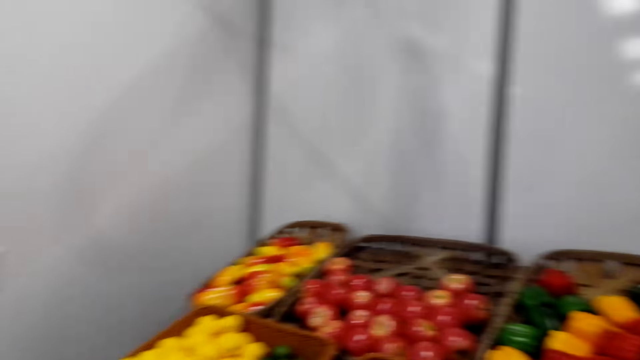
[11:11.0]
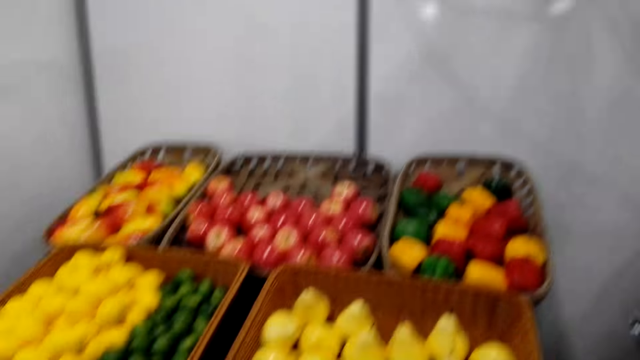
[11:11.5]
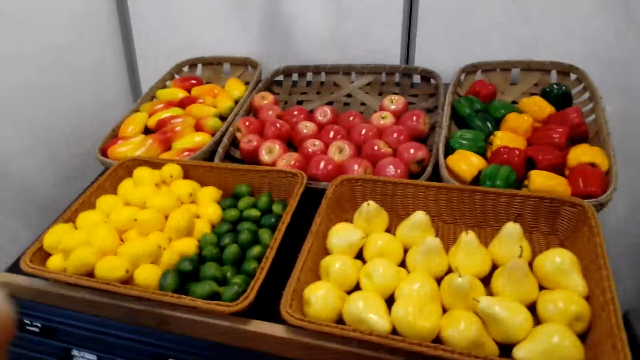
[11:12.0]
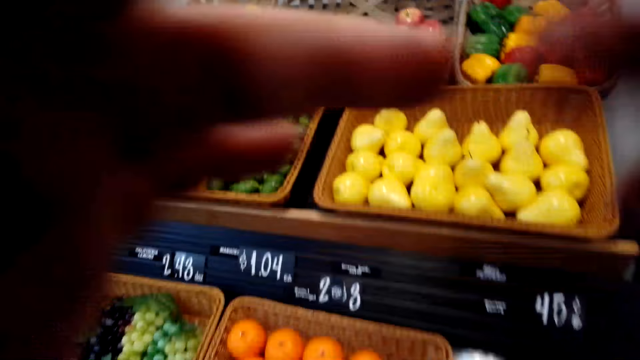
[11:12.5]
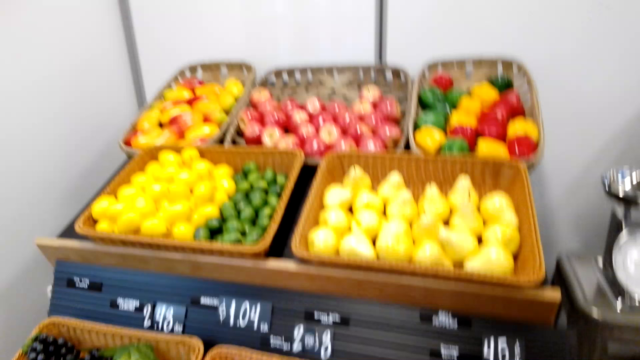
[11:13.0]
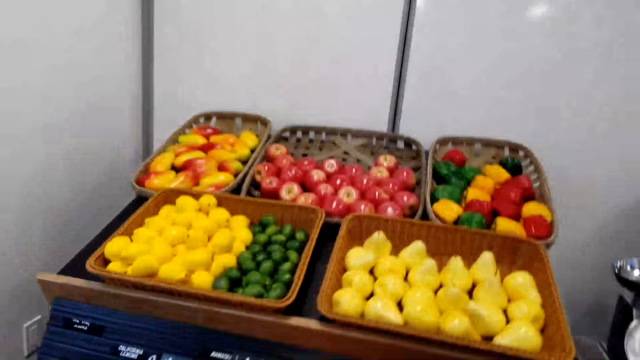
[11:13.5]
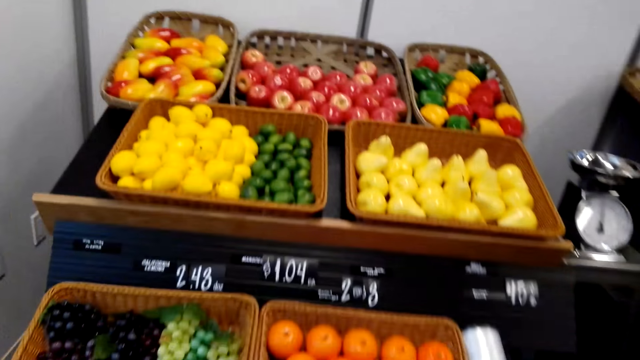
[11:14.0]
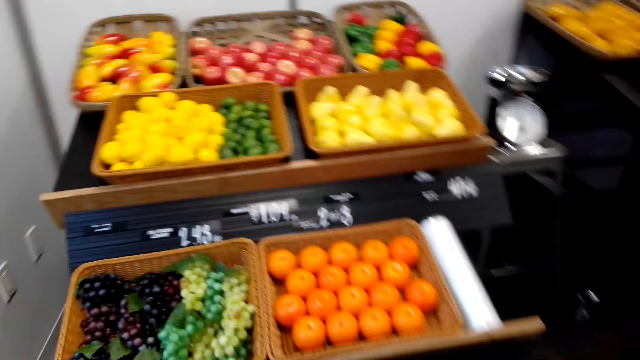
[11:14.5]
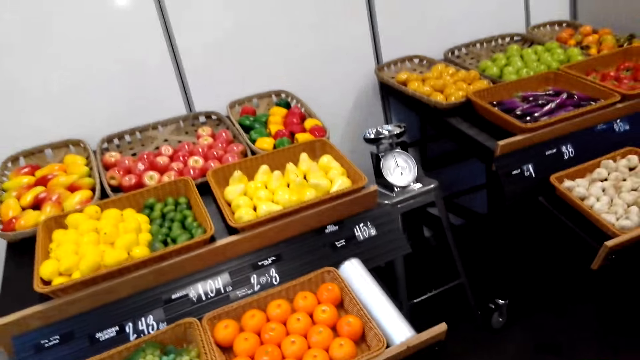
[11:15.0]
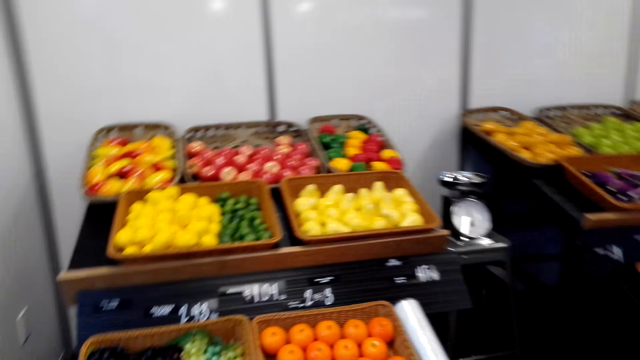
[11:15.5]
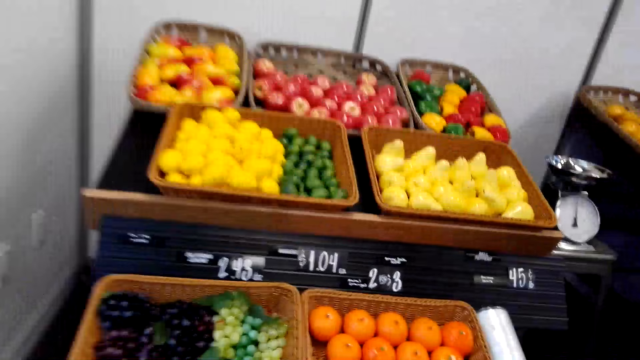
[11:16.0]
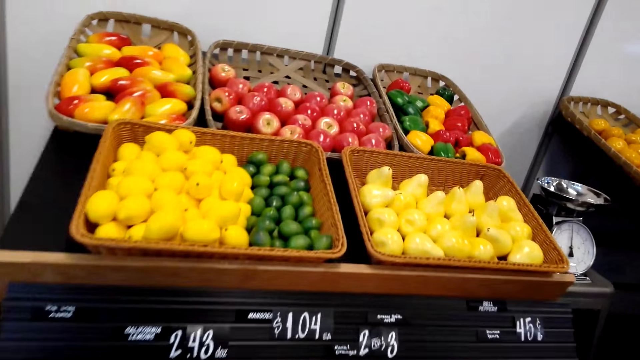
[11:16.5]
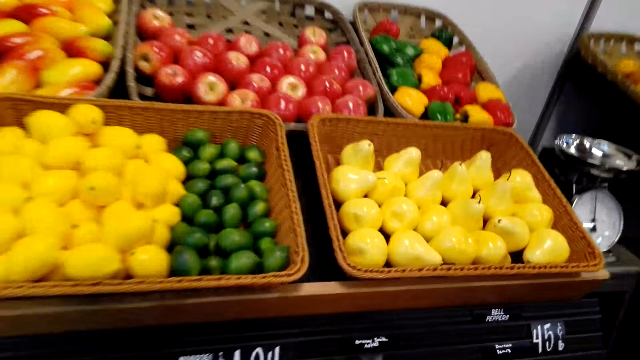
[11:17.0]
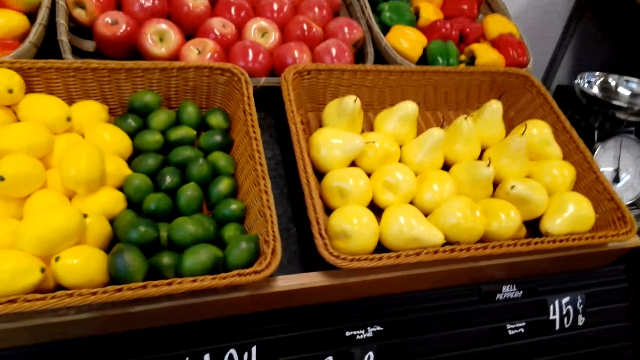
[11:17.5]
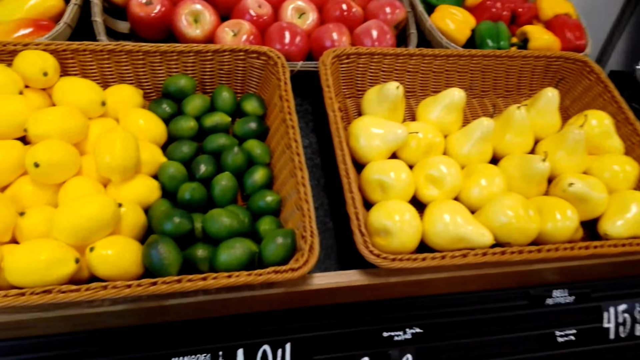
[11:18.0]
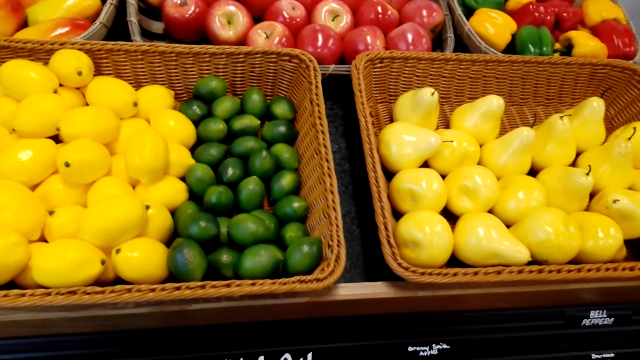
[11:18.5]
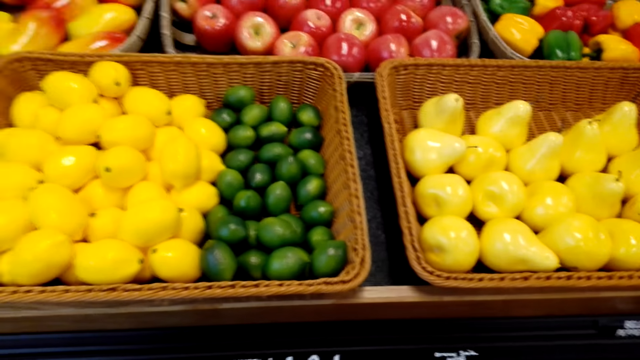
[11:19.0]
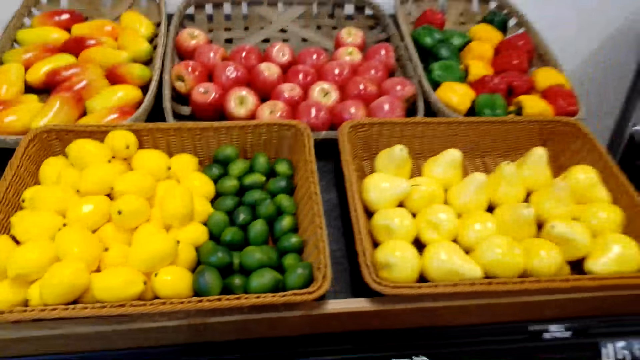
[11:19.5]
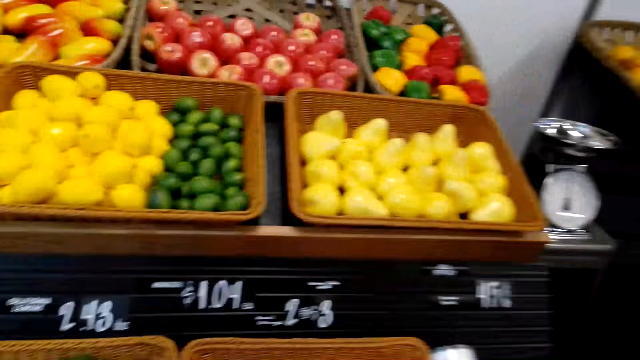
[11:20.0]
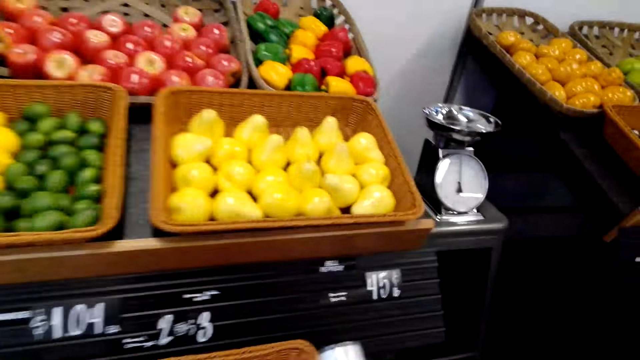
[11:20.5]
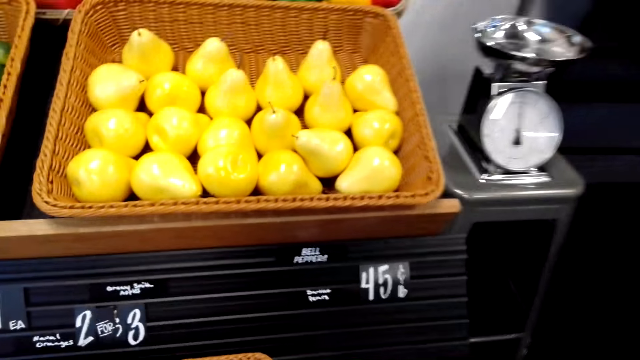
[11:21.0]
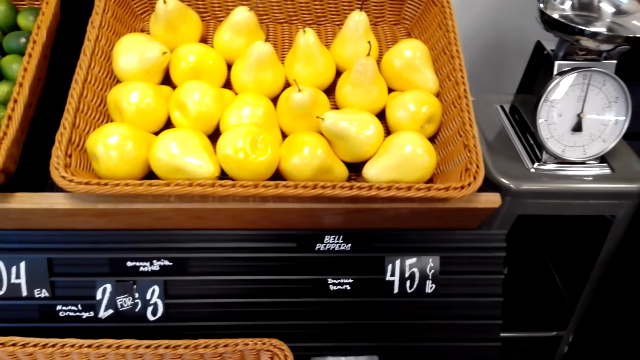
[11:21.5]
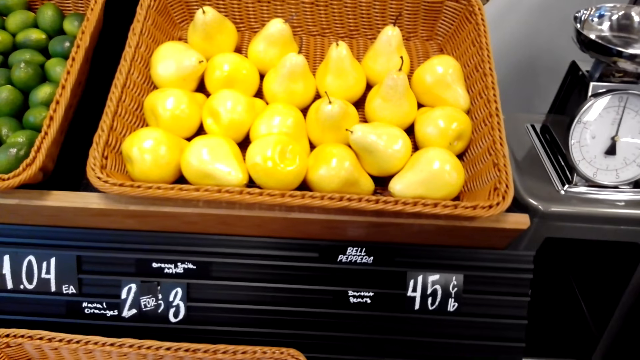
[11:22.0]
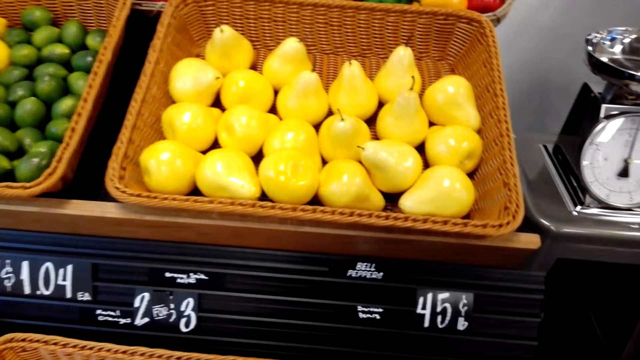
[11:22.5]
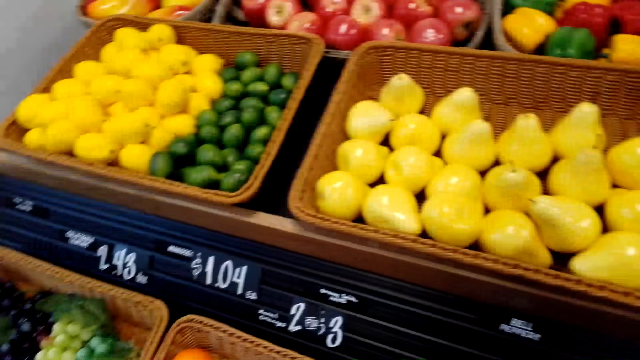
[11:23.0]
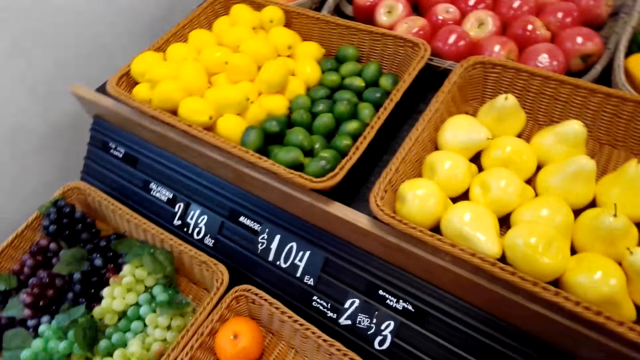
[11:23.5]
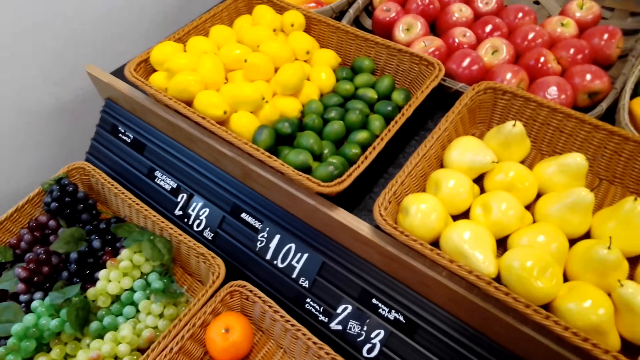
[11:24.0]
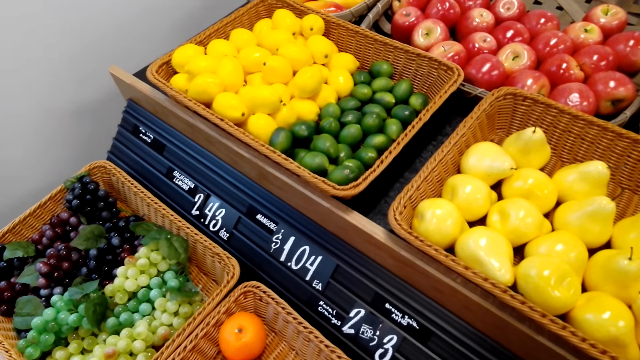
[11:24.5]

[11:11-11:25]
The camera wearer moves a hand. They look at the groceries. They look at the fruits. They pick a plastic paper.

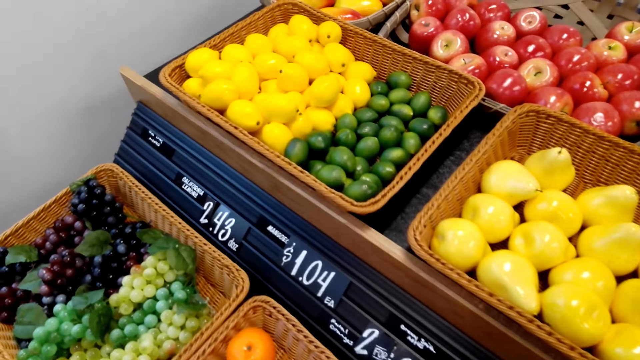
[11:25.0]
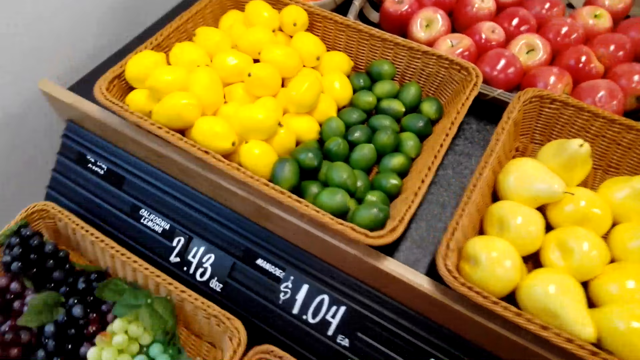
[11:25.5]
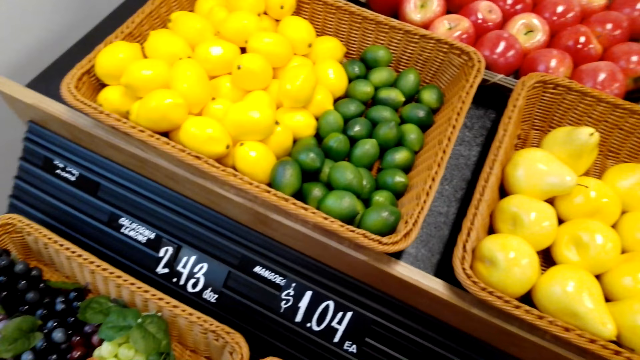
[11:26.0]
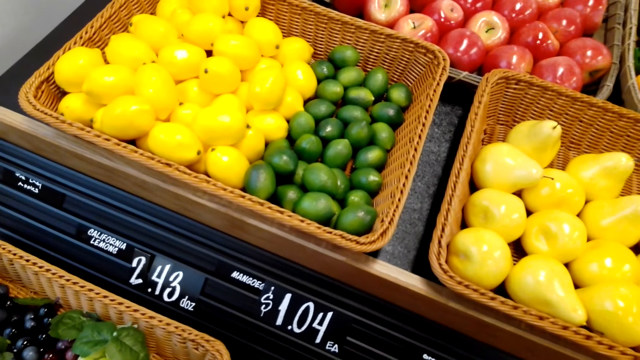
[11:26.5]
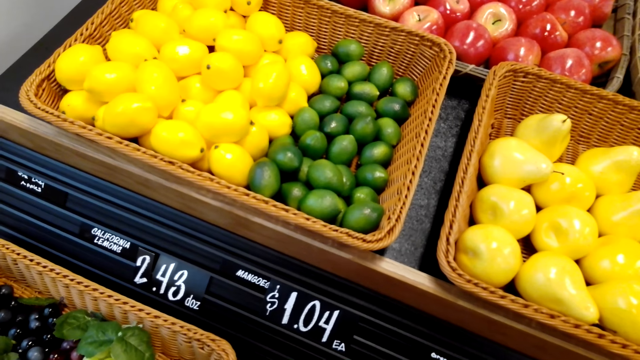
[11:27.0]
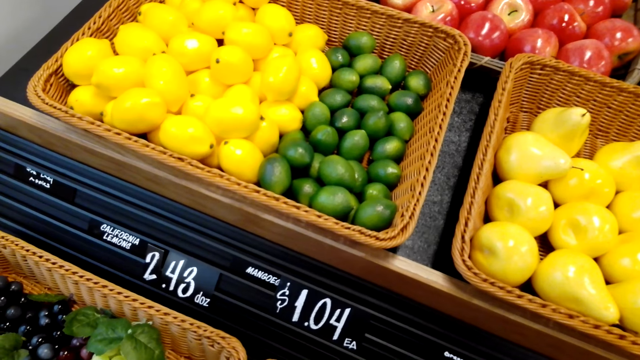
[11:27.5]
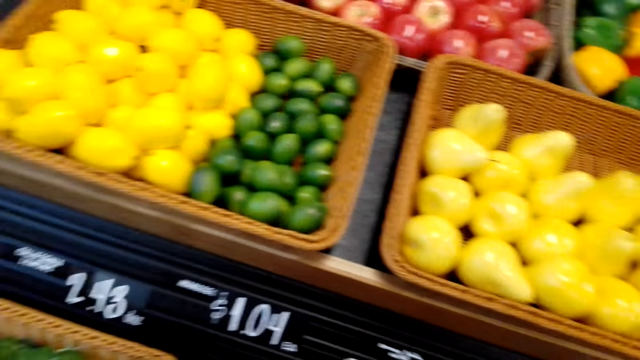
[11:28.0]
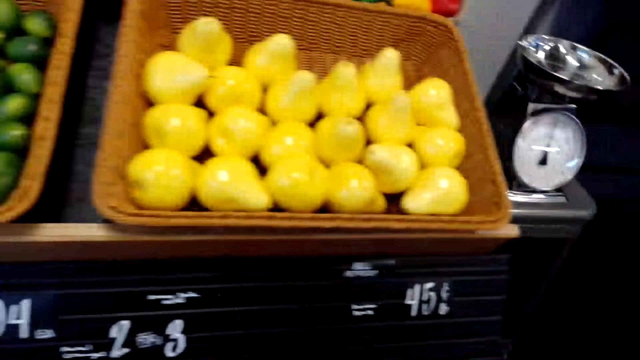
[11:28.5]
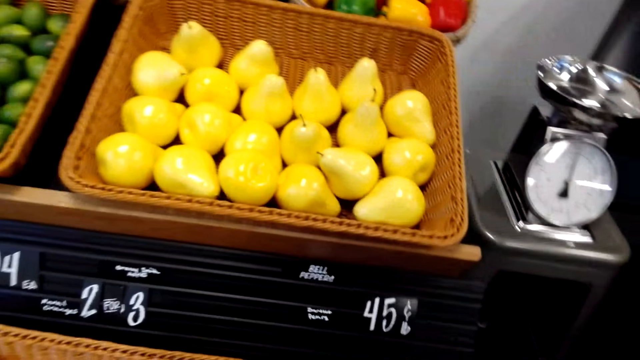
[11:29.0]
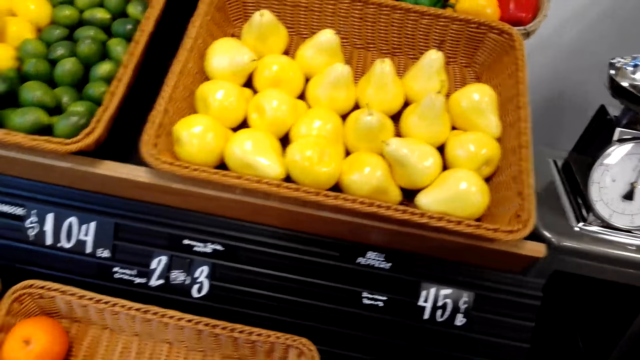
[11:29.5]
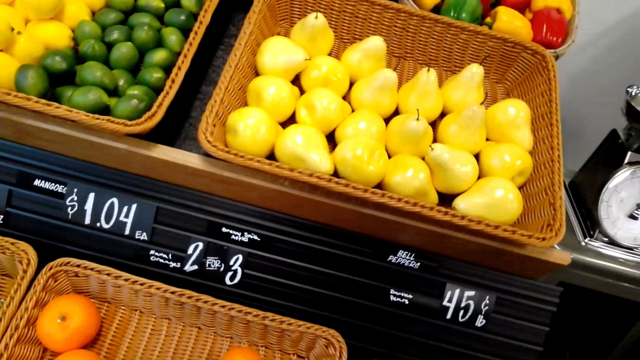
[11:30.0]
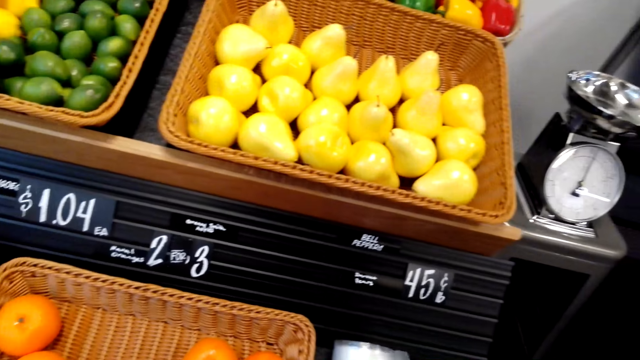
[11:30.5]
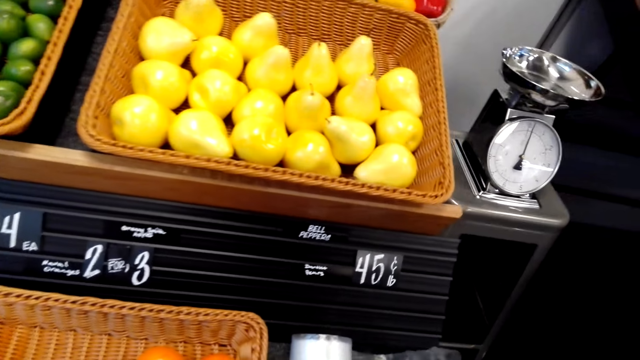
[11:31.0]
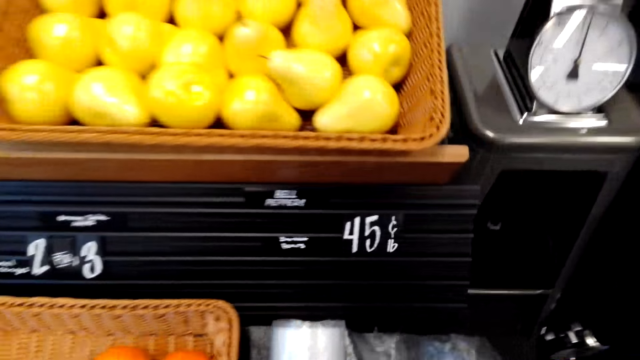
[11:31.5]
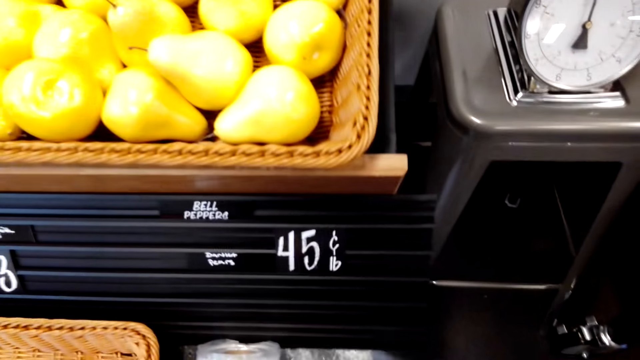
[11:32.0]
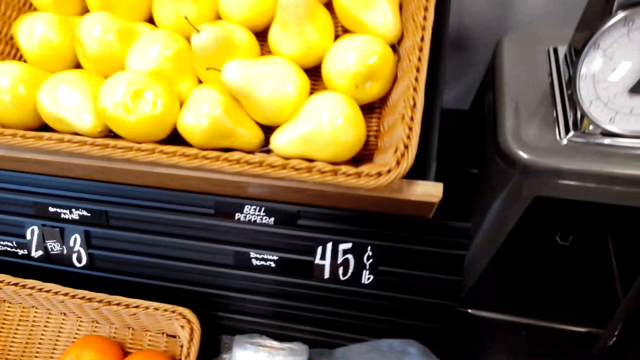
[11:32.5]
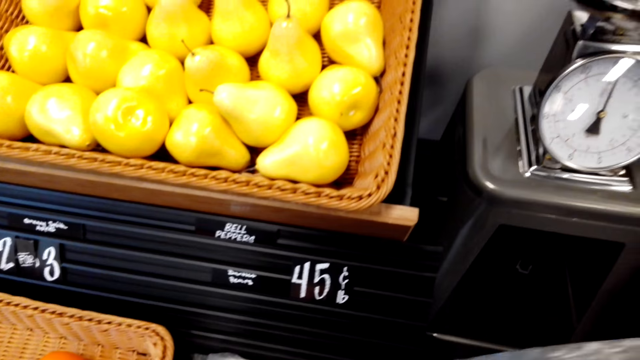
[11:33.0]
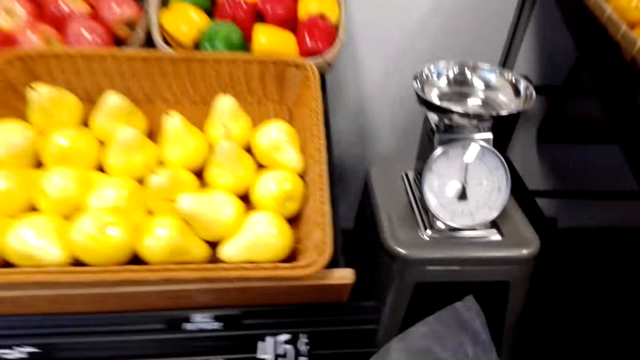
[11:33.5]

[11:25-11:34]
The camera wearer picks another plastic paper.
